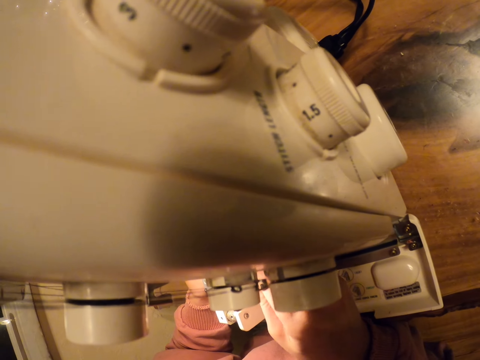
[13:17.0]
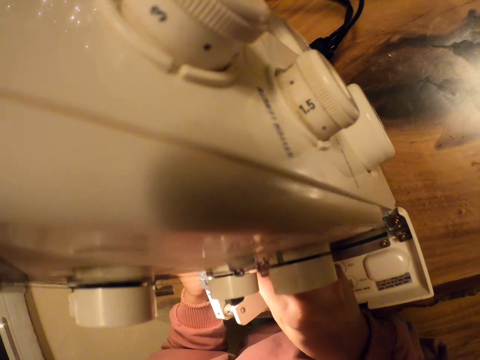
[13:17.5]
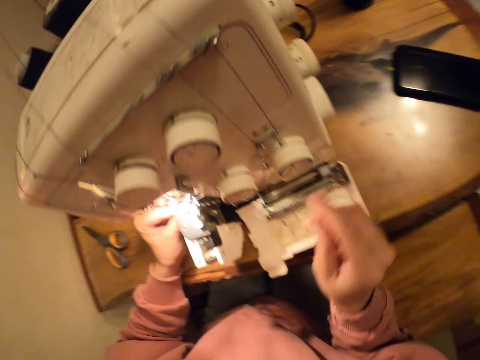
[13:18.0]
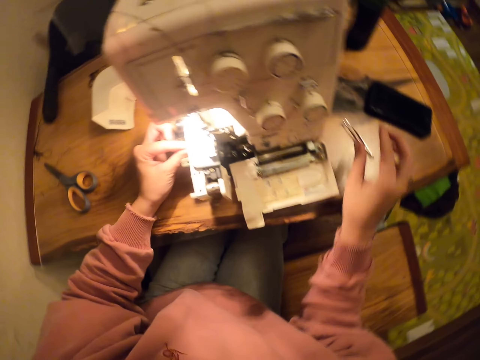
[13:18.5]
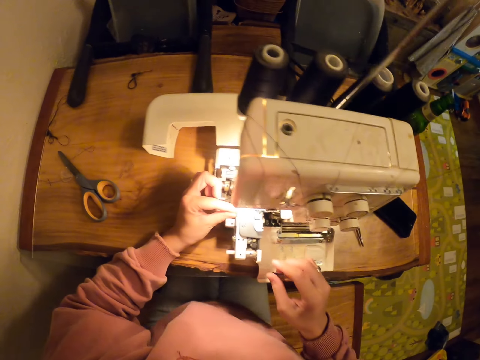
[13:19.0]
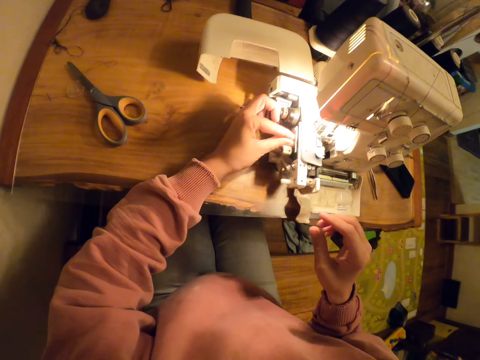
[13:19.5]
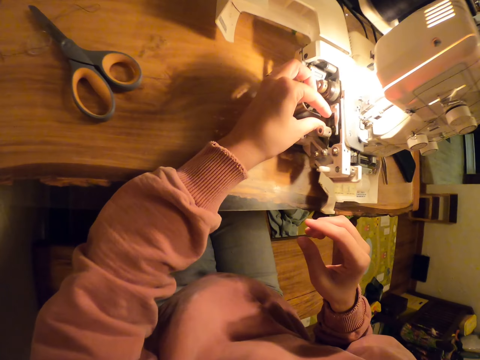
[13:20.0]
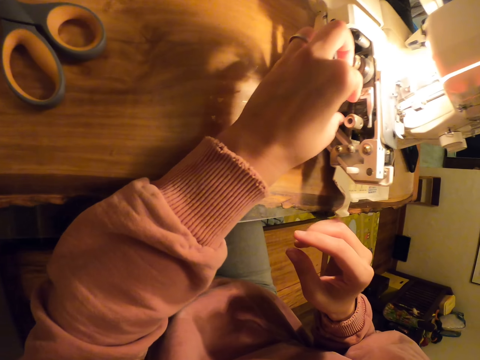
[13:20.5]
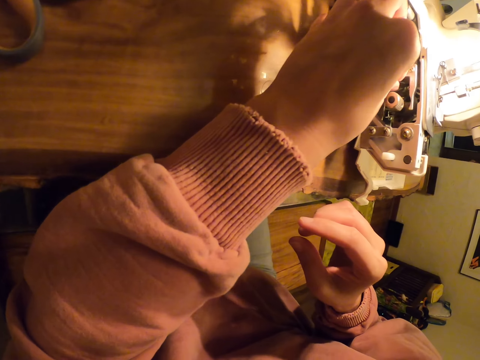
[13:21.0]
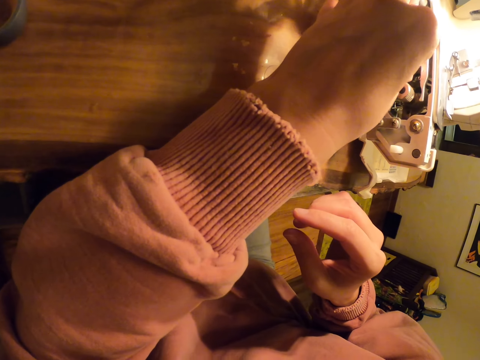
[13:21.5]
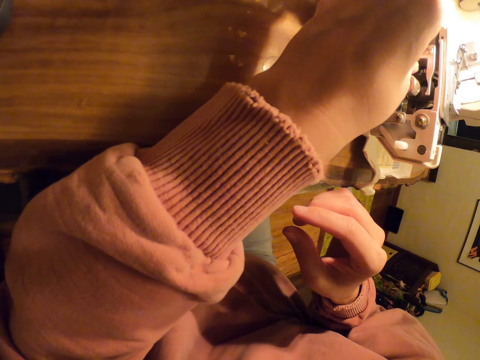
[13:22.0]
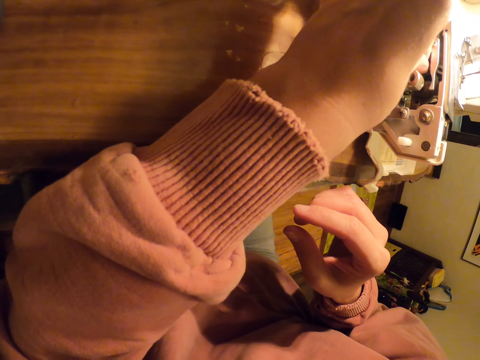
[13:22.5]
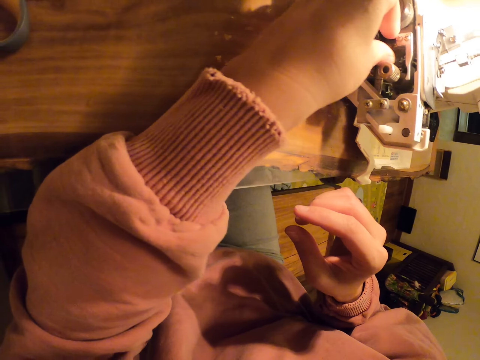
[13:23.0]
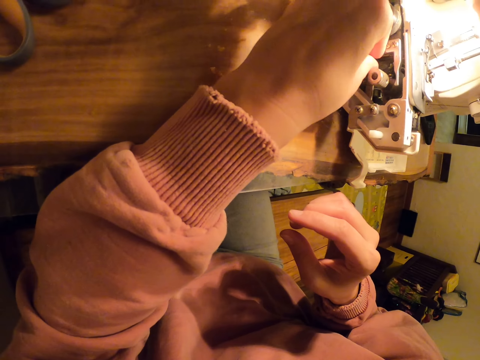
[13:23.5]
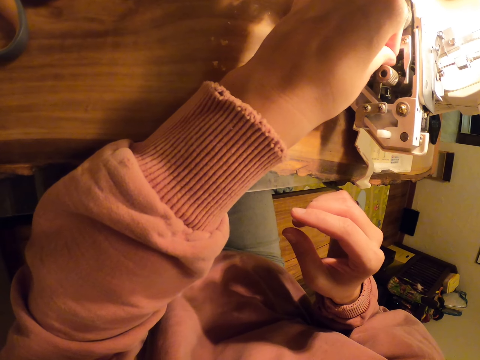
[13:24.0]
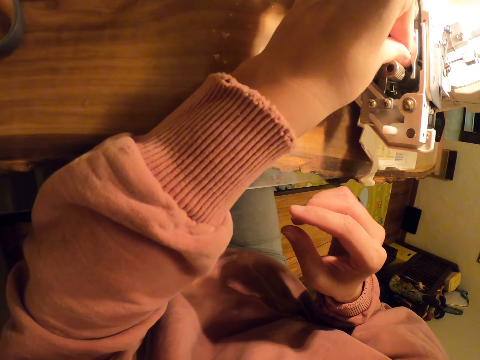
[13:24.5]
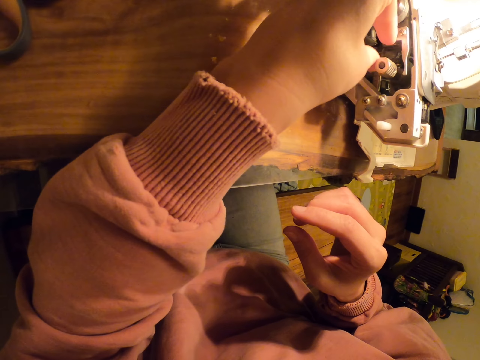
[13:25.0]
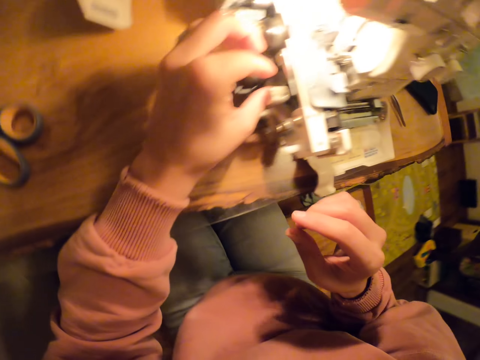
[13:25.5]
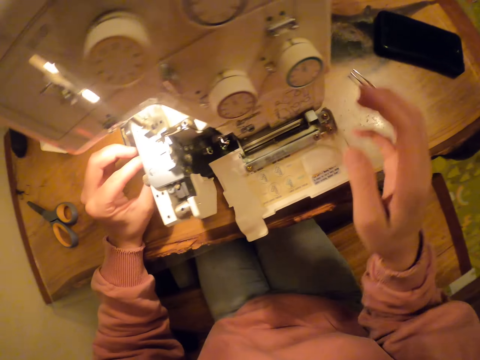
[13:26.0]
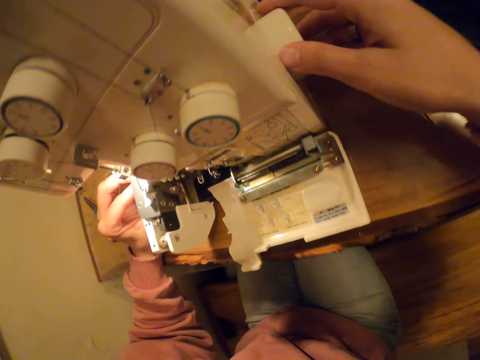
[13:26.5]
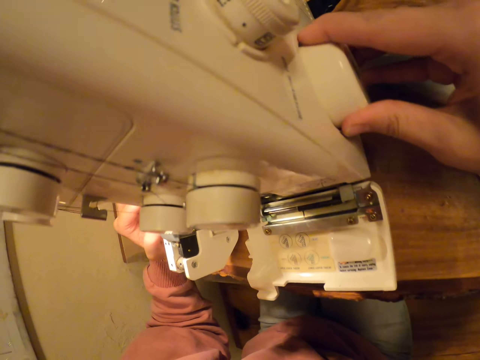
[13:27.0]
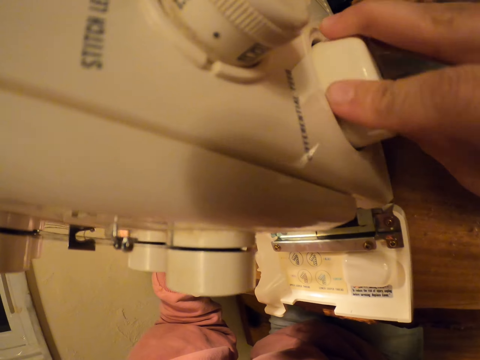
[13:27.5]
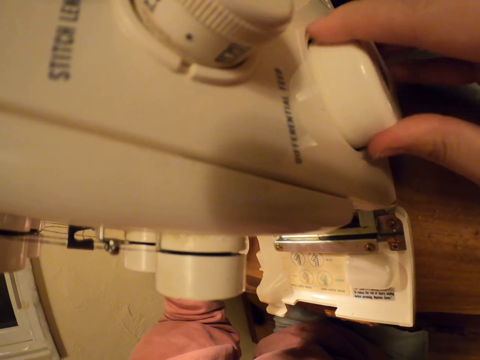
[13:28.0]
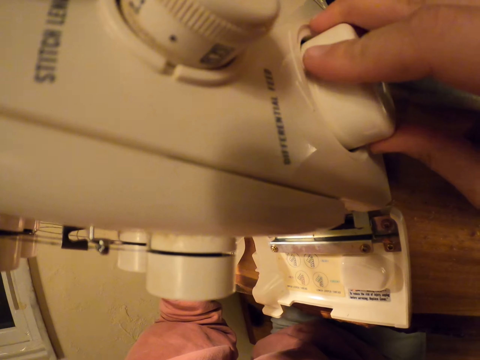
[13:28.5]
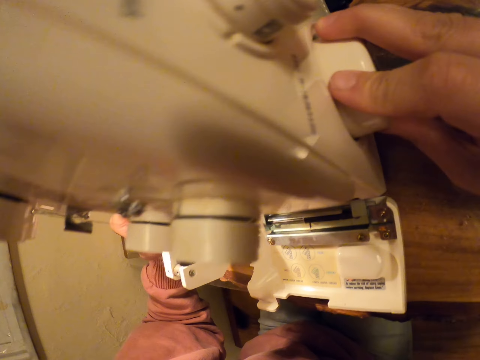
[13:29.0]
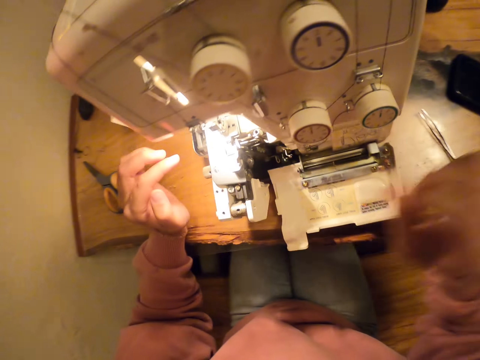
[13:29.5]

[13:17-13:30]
The camera wearer pulls the thread with something. They drop something. They hold the thread with the left hand. They pull the thread with the left hand. They pull the thread with the left hand again. They tune the sewing button.

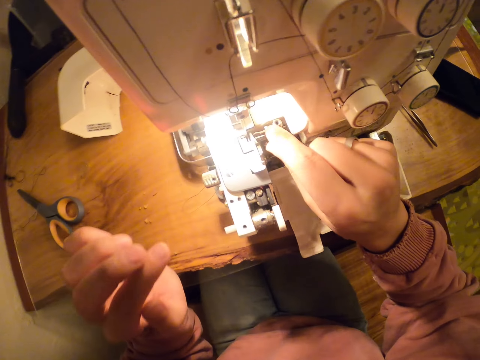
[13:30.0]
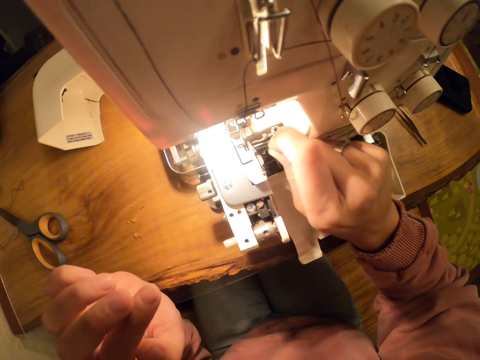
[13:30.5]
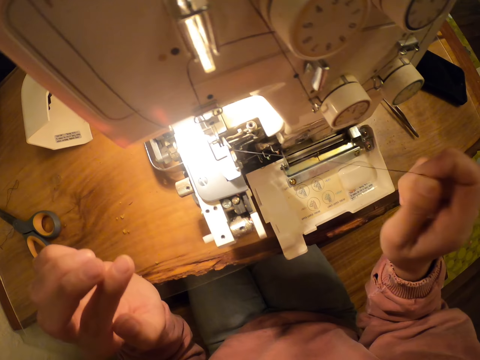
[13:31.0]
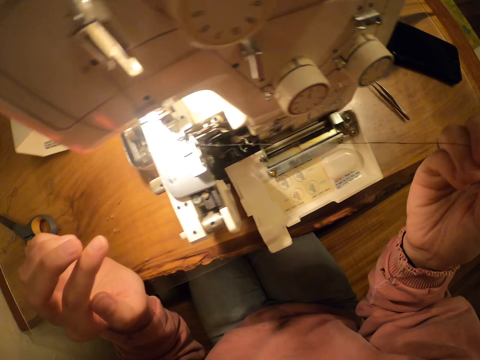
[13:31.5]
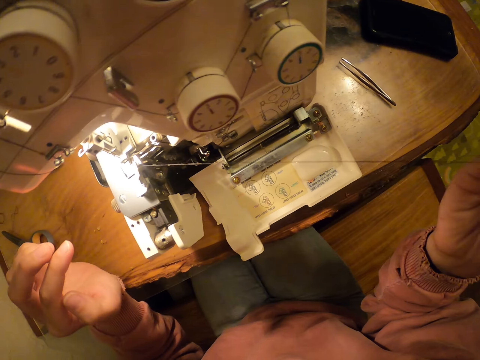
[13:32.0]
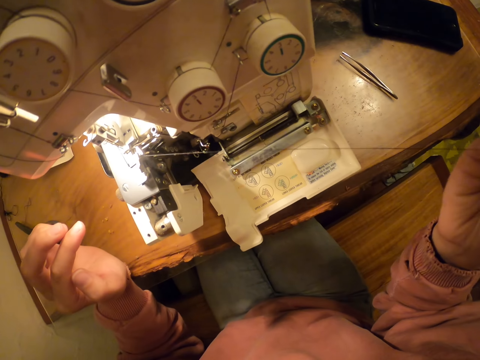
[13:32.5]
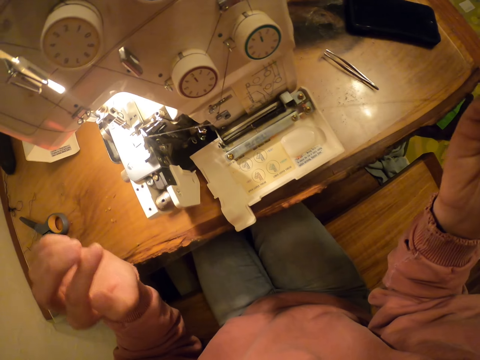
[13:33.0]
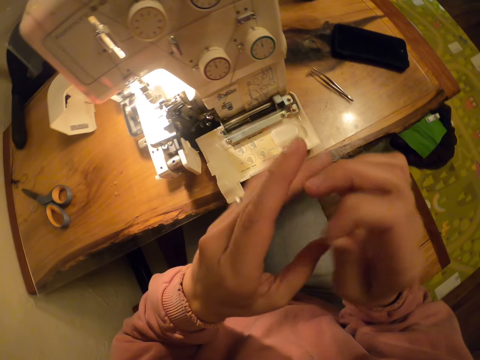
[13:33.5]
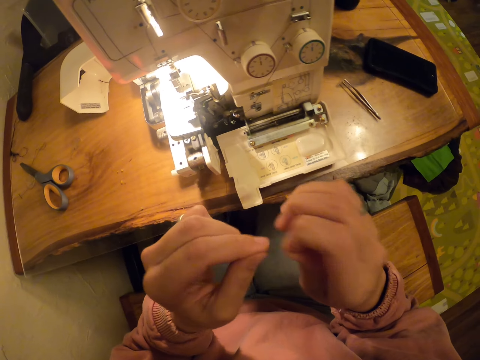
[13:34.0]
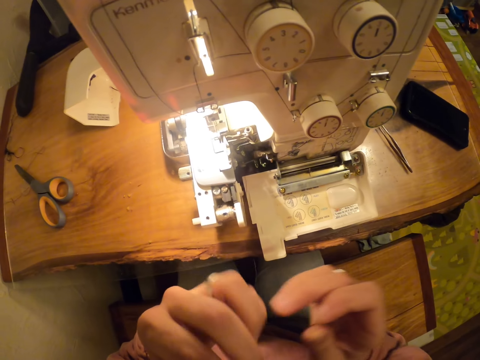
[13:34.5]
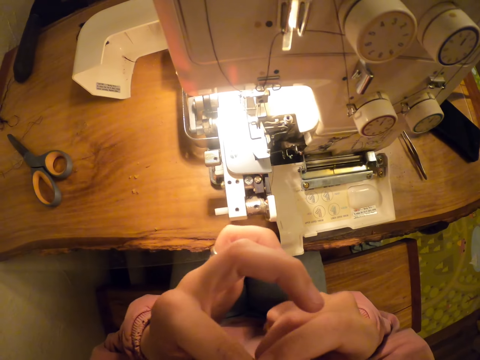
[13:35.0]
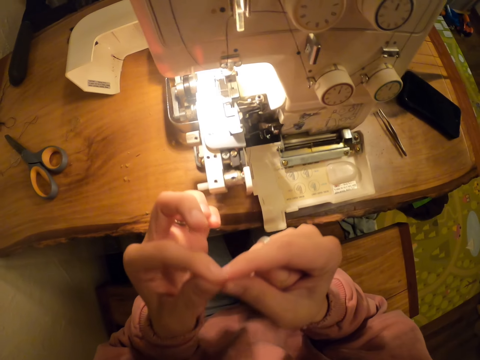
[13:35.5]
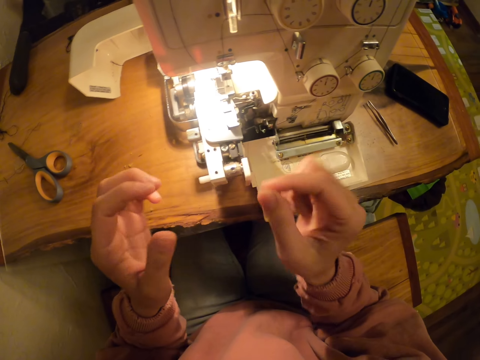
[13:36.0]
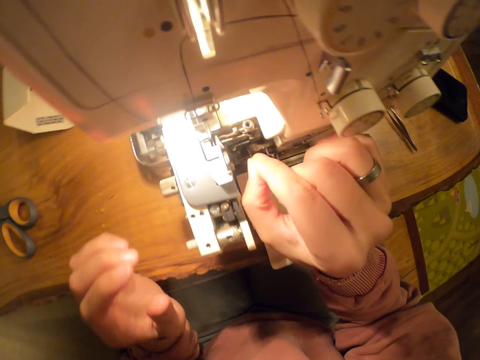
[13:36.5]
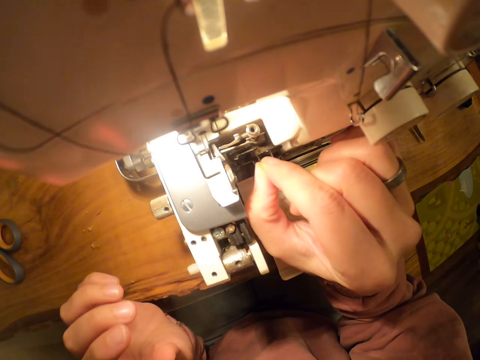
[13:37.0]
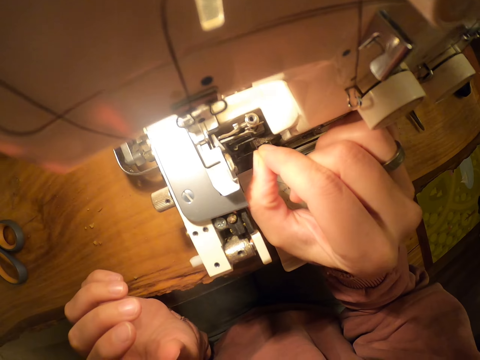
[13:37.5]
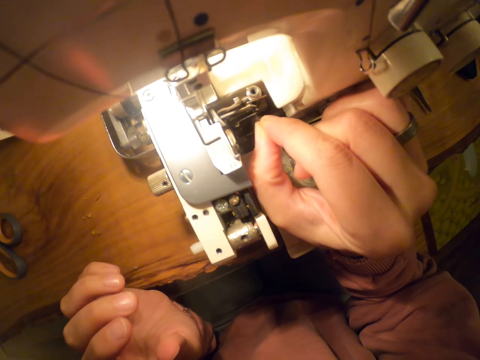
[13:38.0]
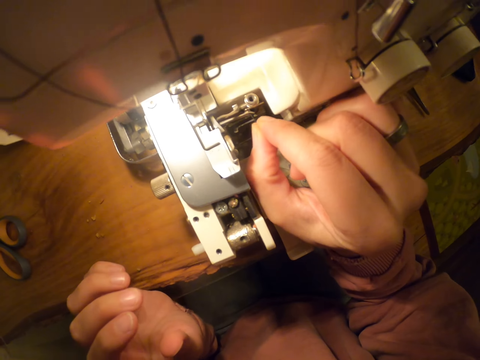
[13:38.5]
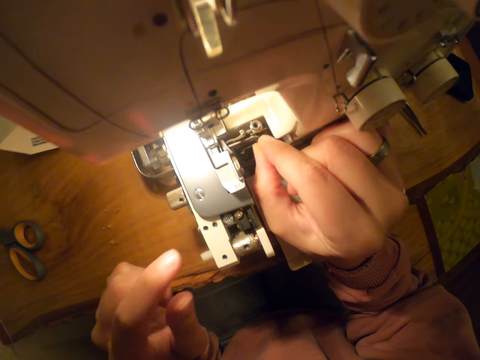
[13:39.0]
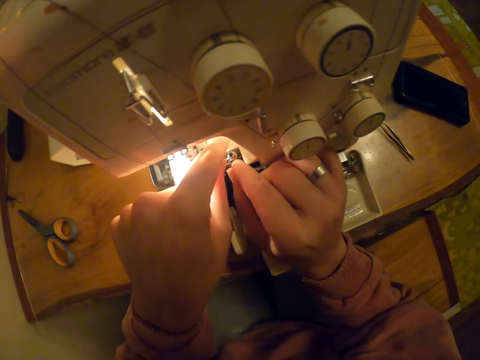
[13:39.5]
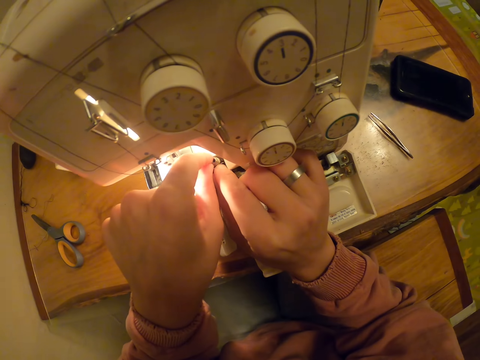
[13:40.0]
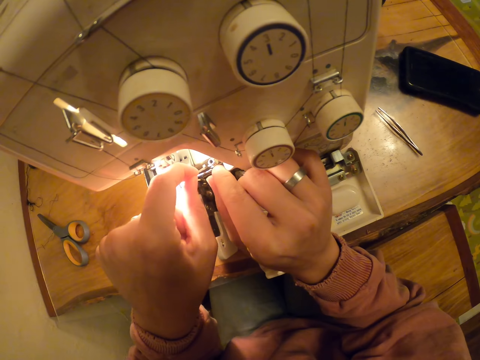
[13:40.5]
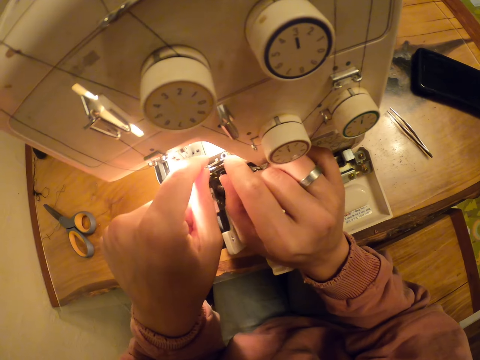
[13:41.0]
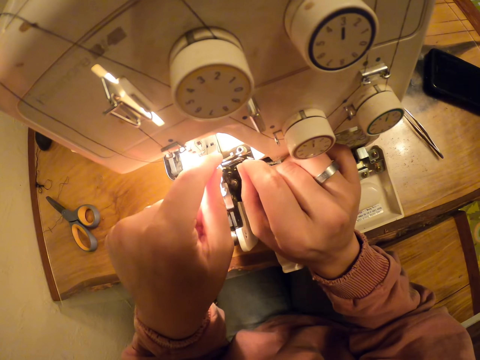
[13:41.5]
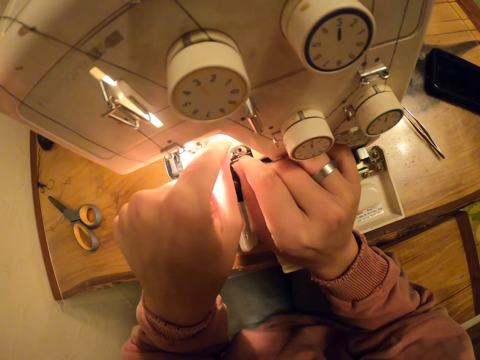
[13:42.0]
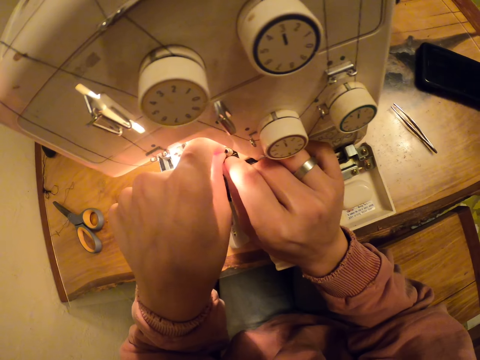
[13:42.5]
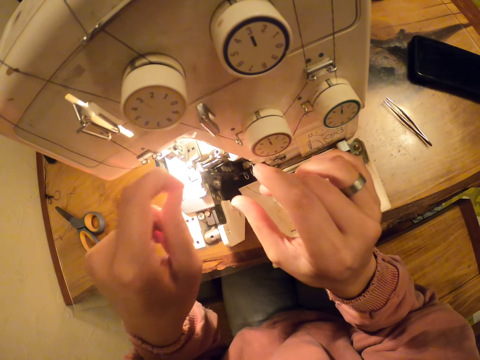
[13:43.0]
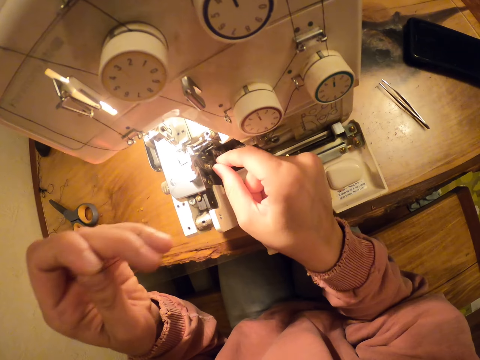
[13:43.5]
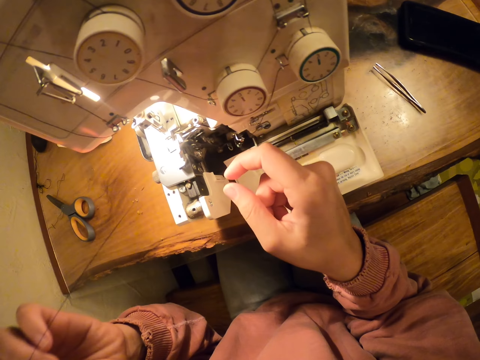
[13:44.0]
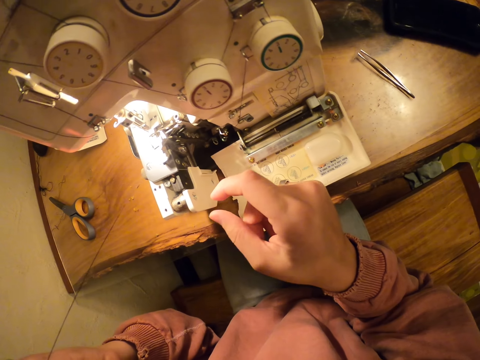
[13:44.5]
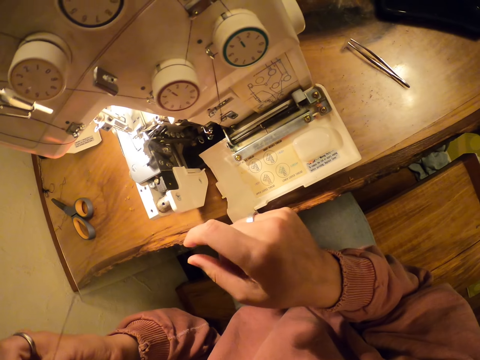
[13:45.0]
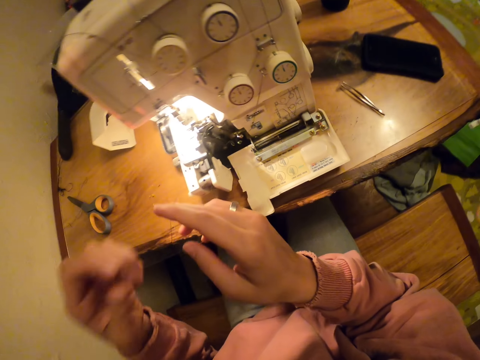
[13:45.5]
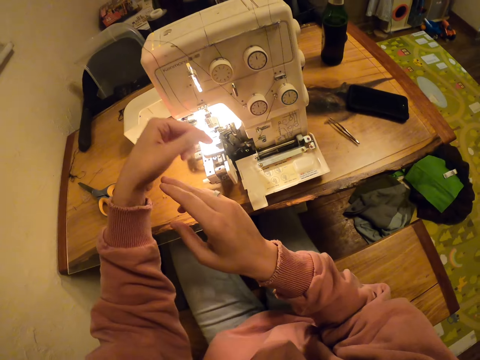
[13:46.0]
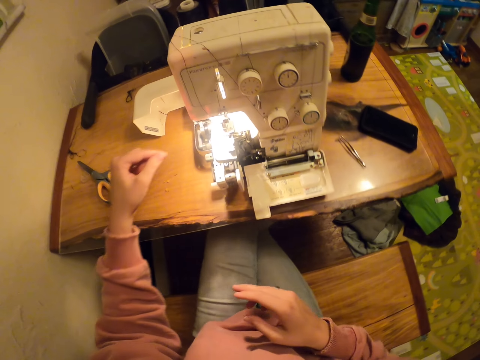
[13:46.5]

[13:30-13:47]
The camera wearer pulls the thread with the right hand. They pull the thread with the right hand again. They hold the thread with both hands. They put the thread in the mouth. They hold the thread with the right hand. They put the thread in the needle. They pull the thread with the left hand. They hold the thread with both hands. They pull the thread with the left hand.
